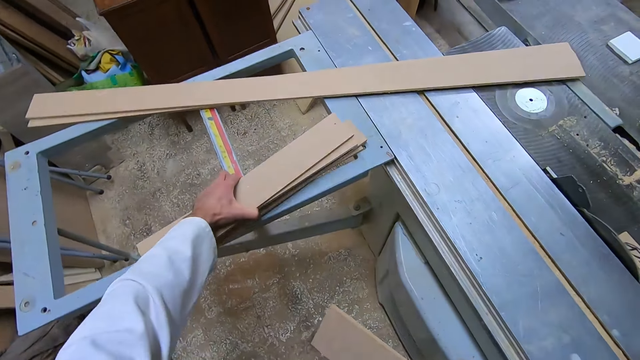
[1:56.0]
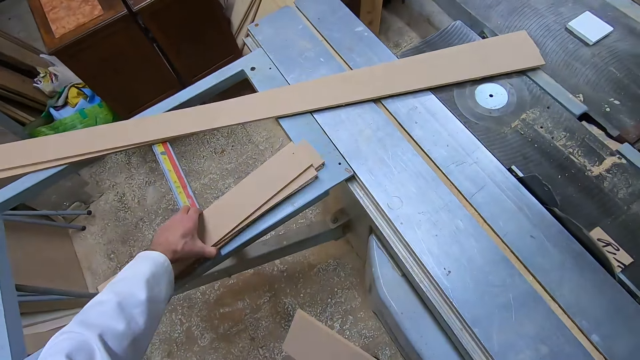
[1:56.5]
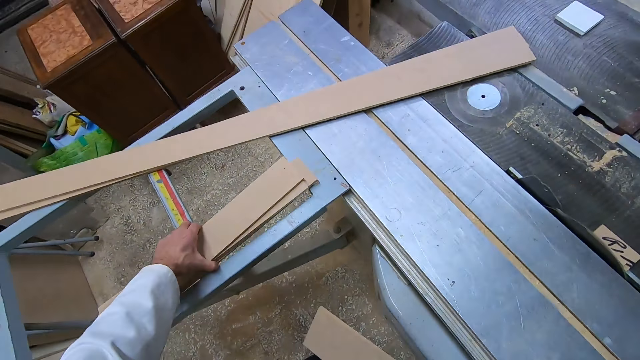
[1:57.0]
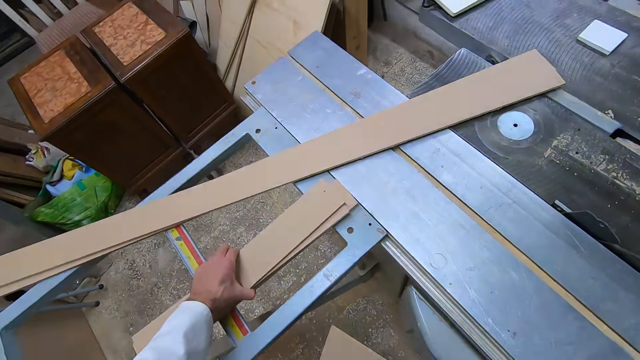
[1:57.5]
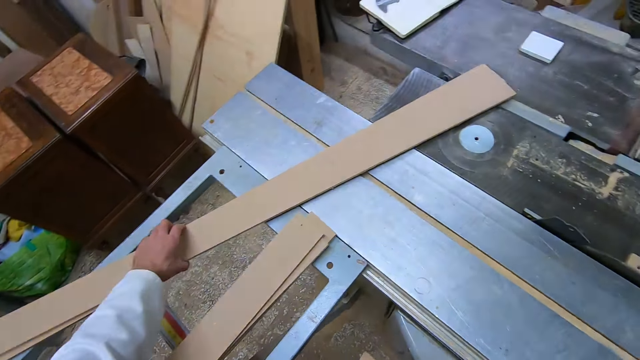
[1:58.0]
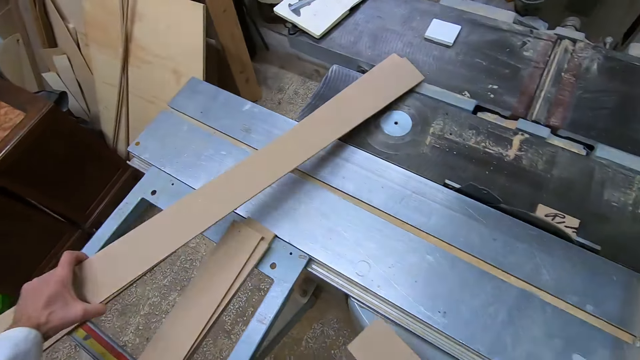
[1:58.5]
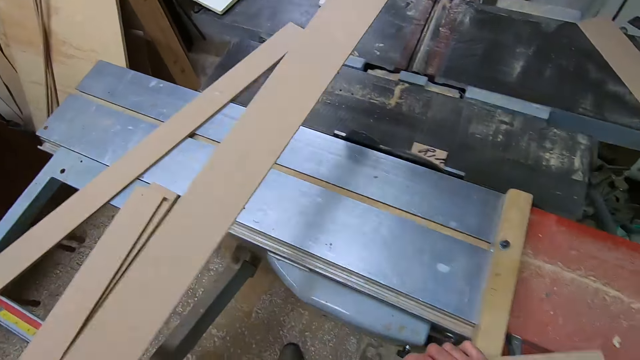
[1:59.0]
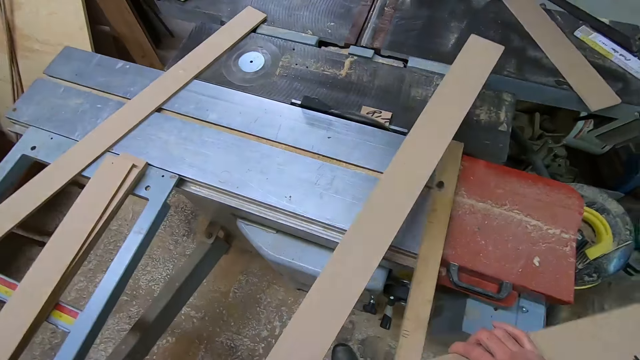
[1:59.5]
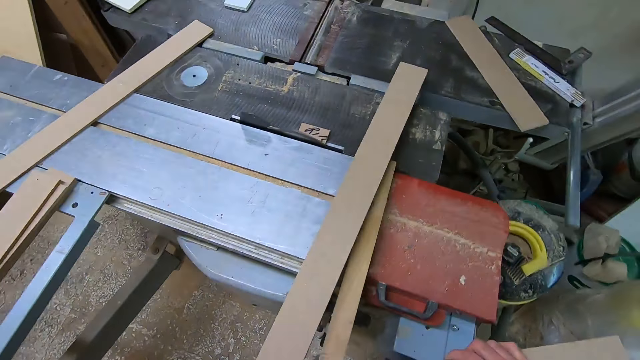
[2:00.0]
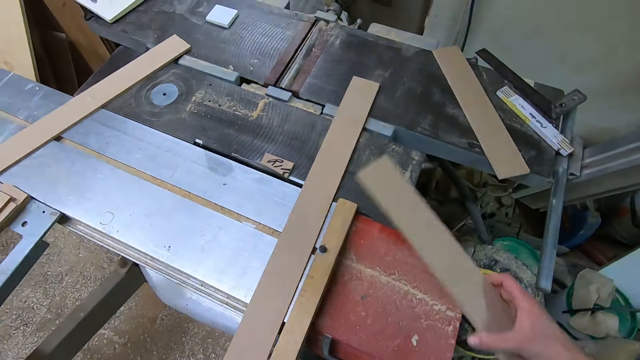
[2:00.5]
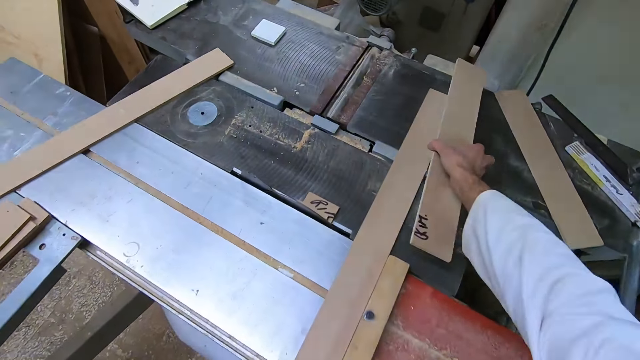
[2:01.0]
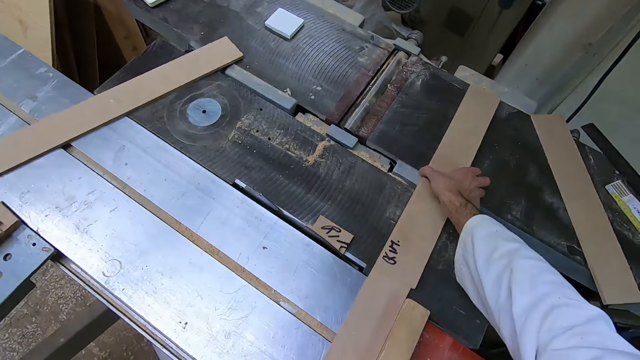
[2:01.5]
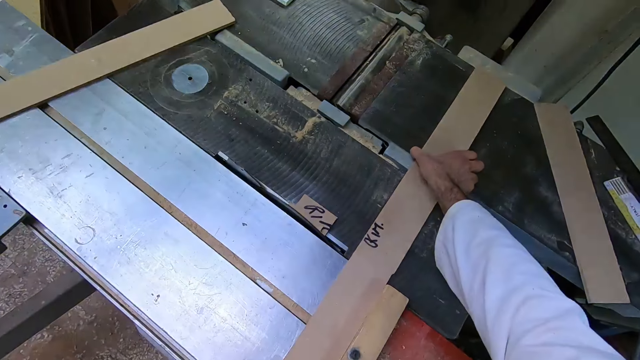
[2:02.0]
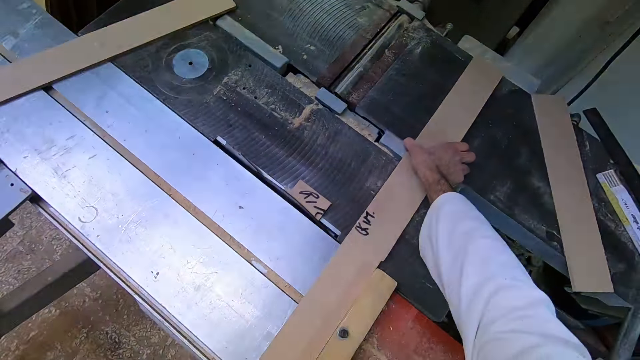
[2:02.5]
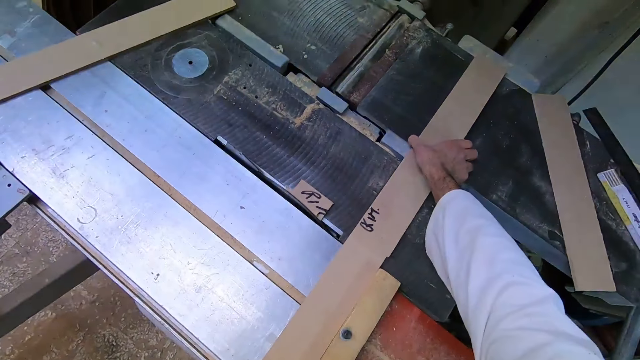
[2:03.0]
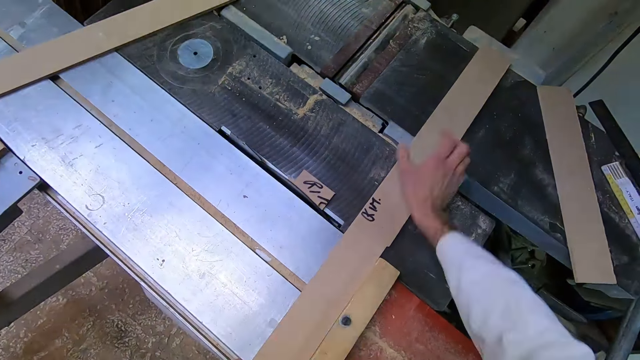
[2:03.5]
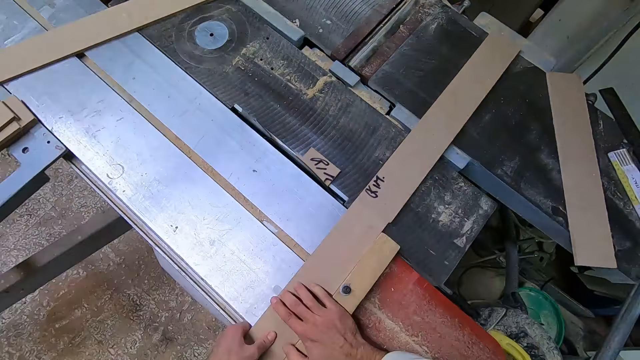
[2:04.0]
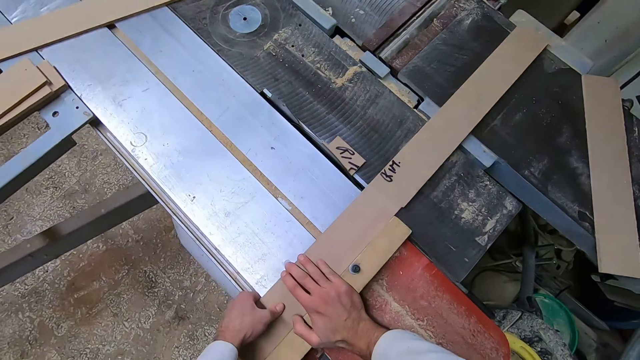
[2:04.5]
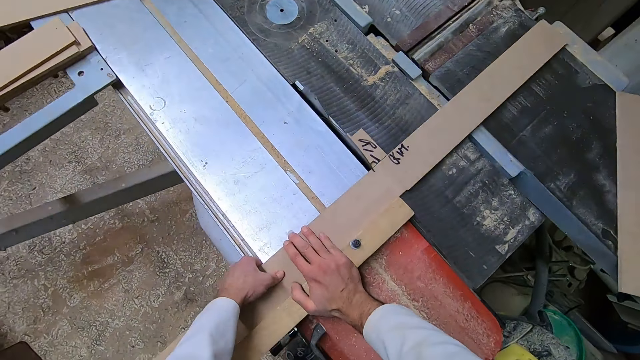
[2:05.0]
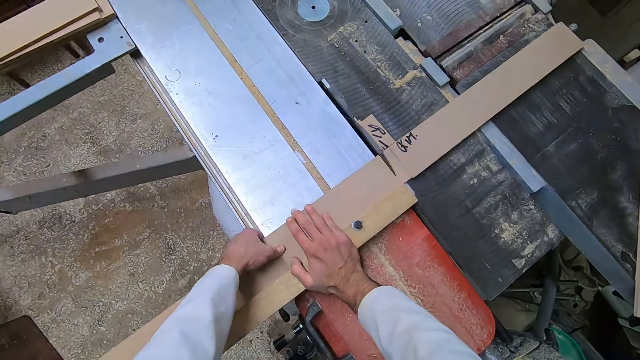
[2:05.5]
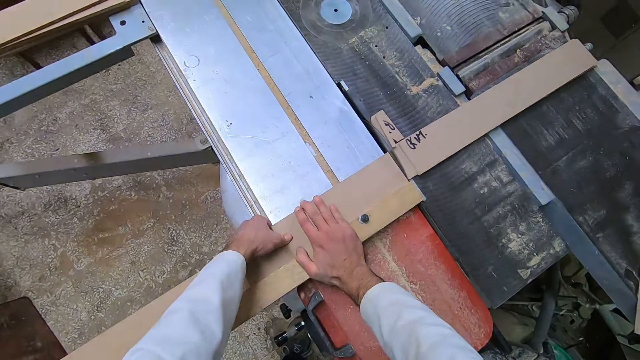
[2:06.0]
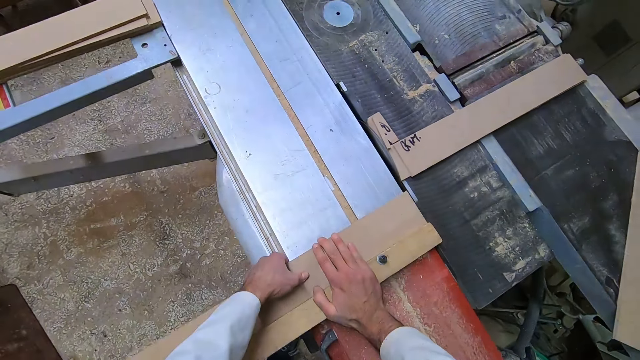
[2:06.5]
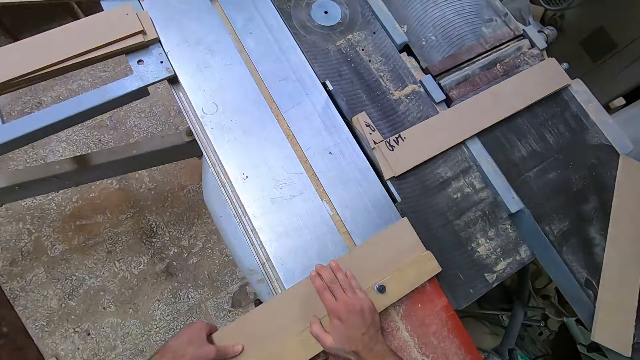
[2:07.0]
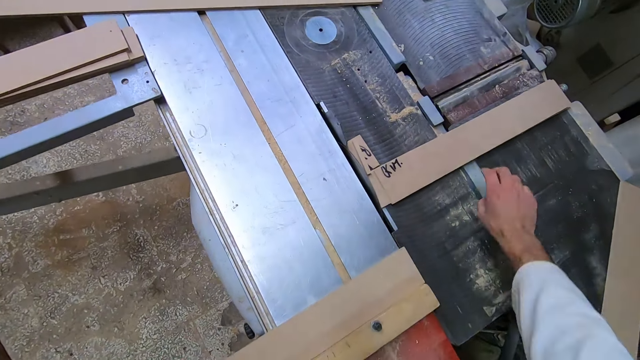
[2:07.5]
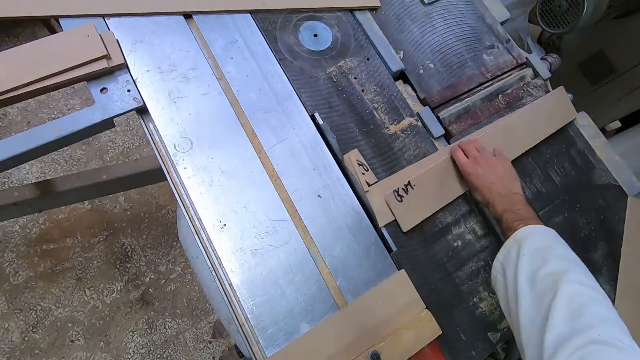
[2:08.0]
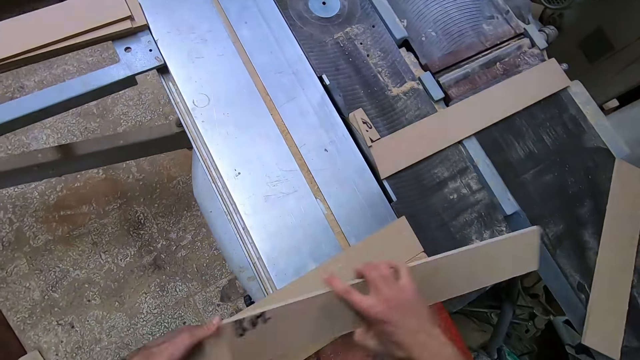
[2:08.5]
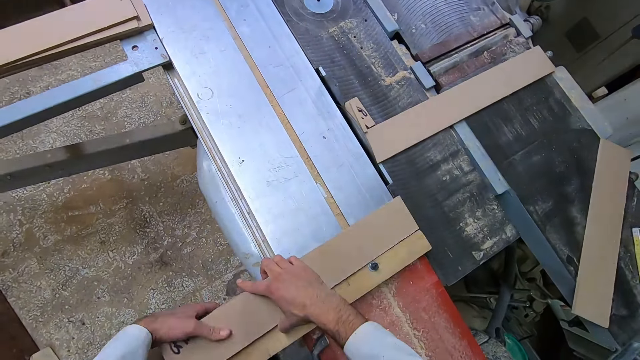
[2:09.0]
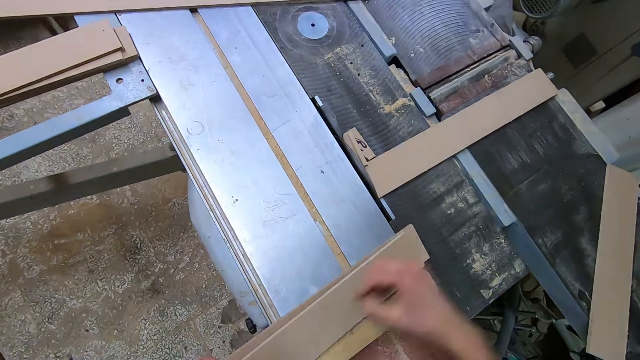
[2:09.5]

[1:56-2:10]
The camera wearer drops the wood on the other side of the table saw machine. He picks another wood on the table saw machine with his left hand. He places the timber on the table saw. He places the wood on his right hand on the wood on his left hand. He smoothens the timber using the table saw. He picks up the wood on the table saw machine with his right hand. He places the wood on his right hand on the wood on his left hand on the table saw machine.

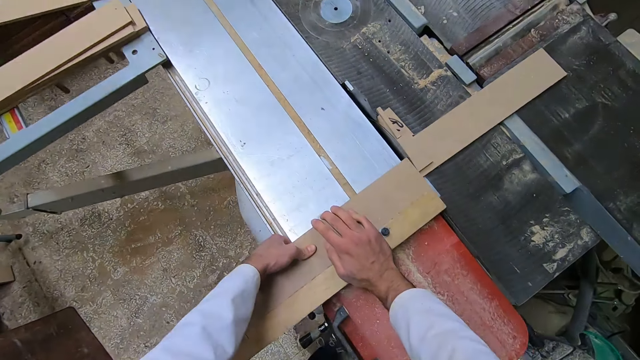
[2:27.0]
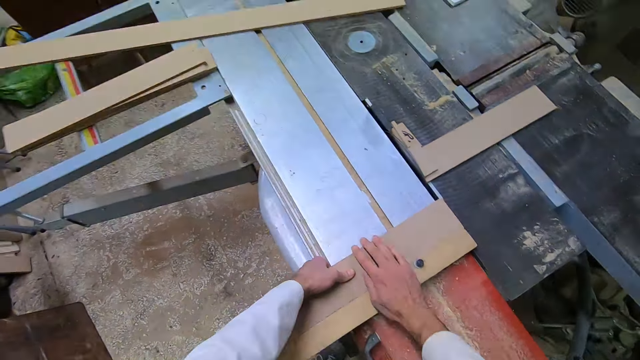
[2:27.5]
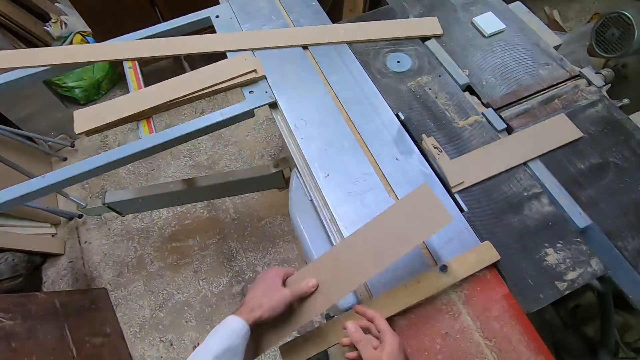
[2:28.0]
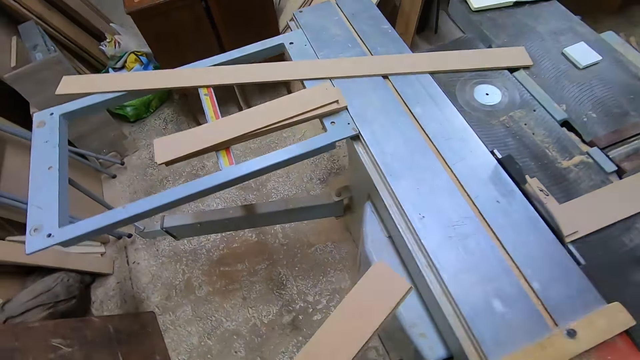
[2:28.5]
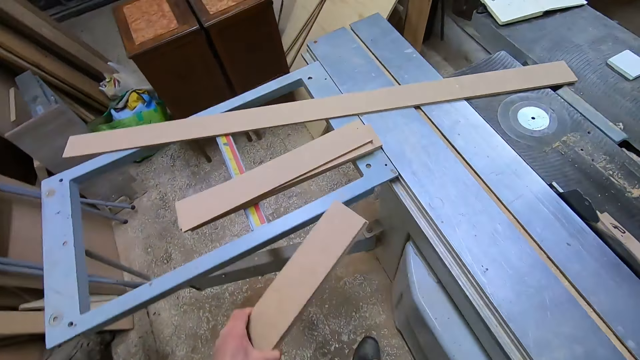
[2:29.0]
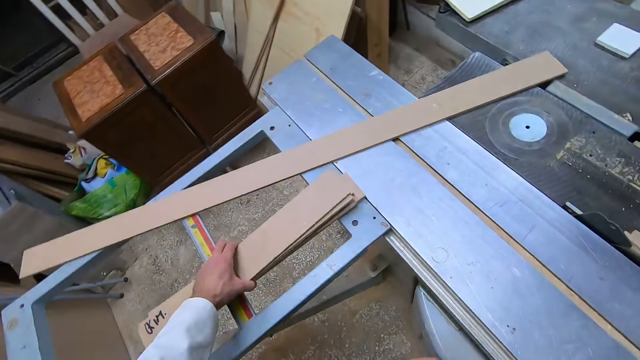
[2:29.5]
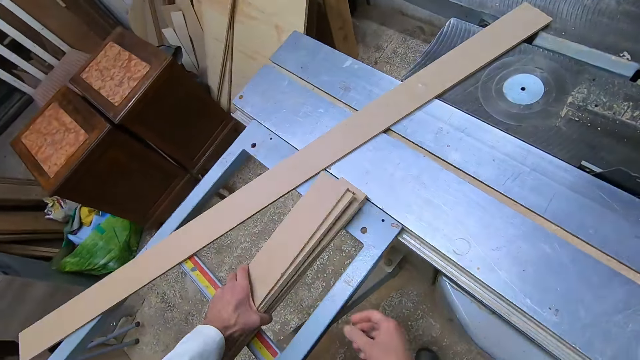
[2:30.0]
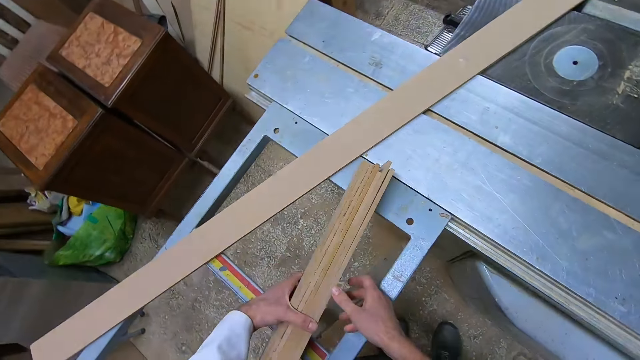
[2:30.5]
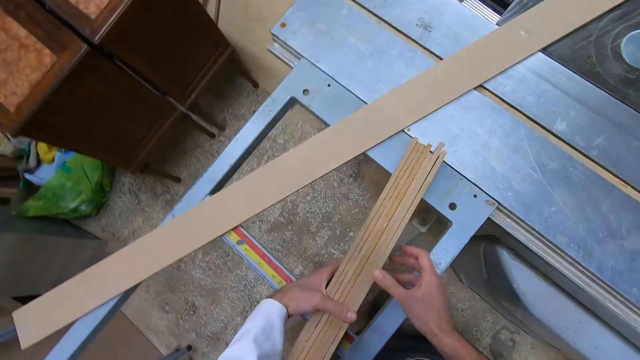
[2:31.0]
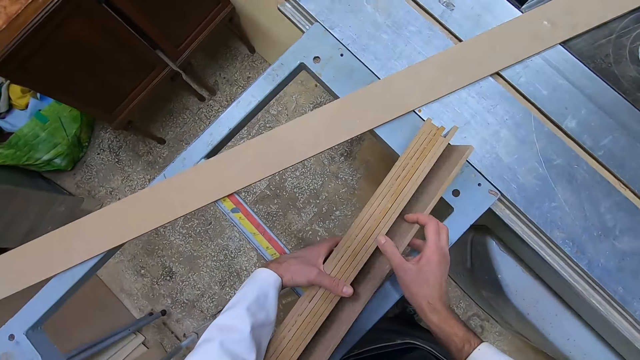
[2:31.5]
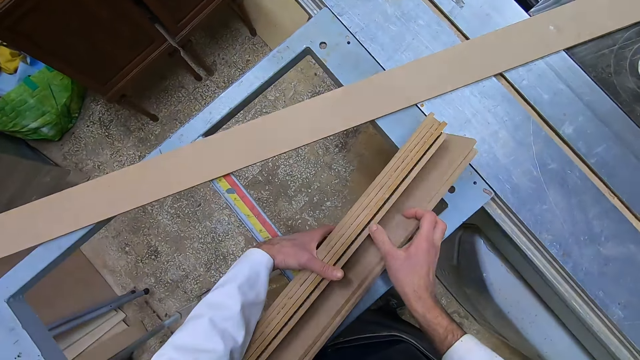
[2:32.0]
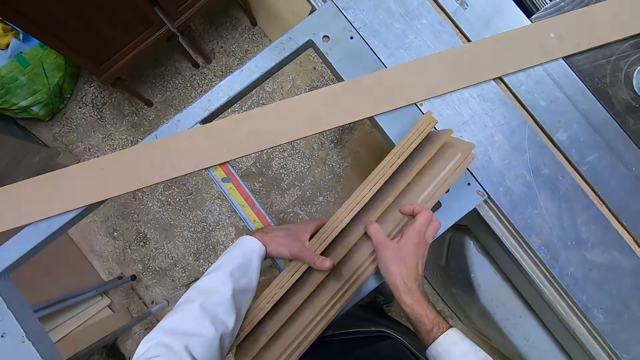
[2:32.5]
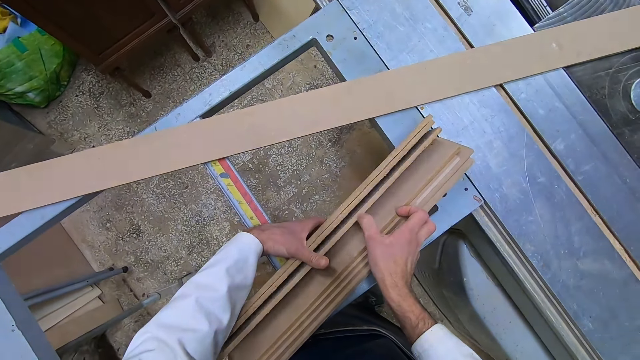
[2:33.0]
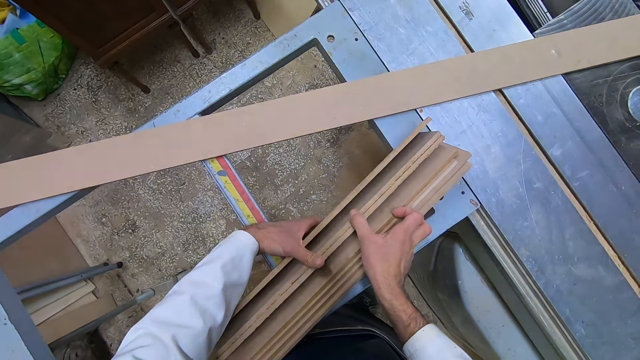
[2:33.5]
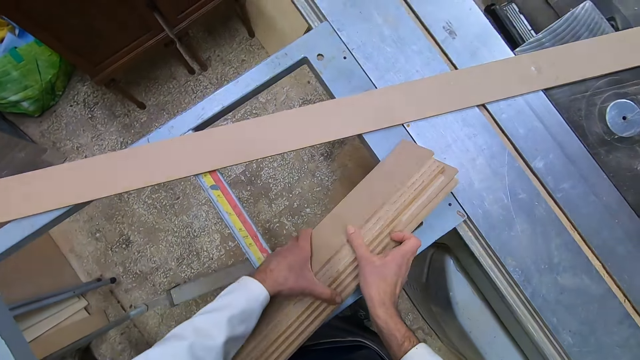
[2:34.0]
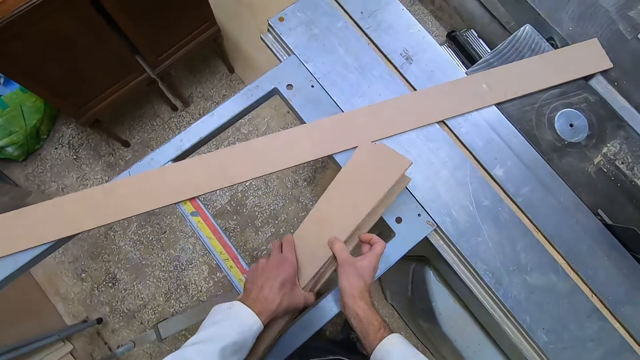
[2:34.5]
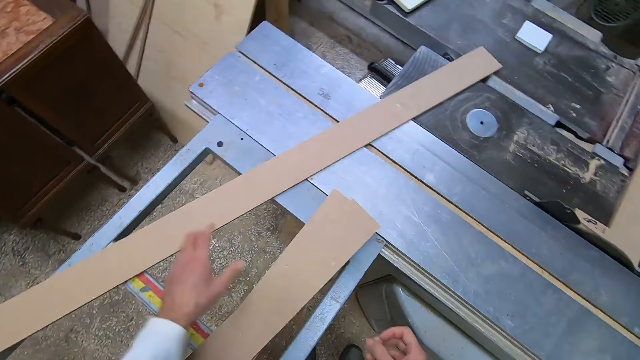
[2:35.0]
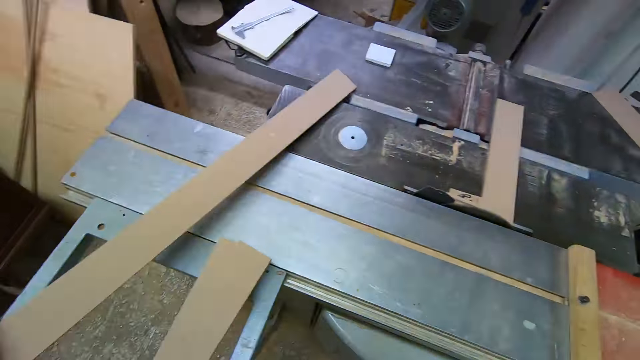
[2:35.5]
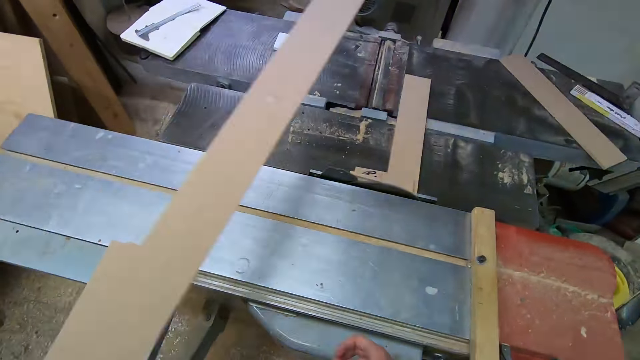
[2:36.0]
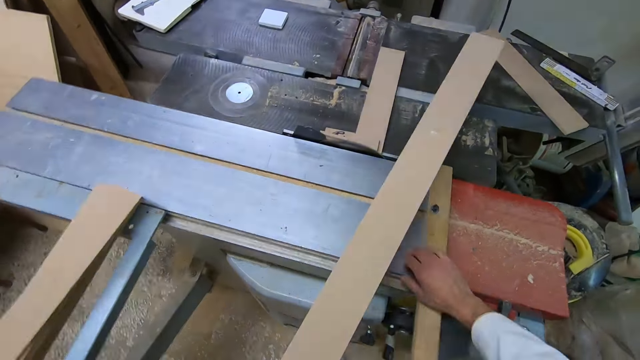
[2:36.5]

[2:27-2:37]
The camera wearer takes off the woods on the table saw machine with the left hand. He drops the woods with other woods on the other side of the table saw machine. He picks the timbers. He counts the wood on the other side of the table saw machine. He picks up another wood on the other side of the table saw machine with his left hand.
